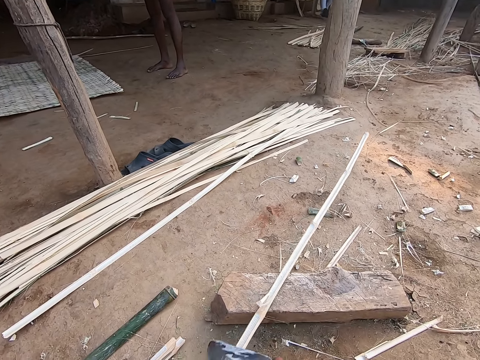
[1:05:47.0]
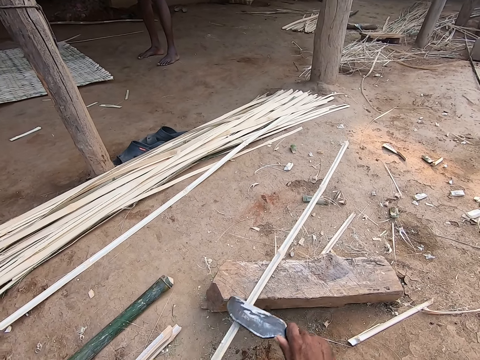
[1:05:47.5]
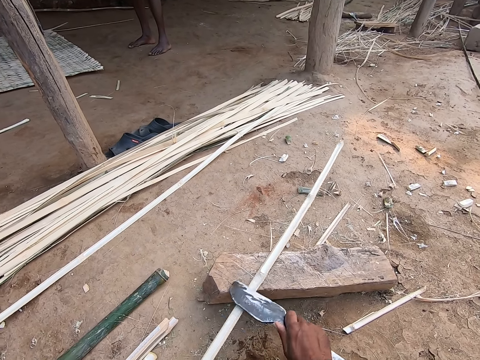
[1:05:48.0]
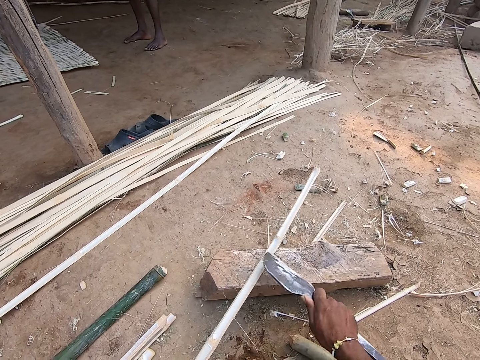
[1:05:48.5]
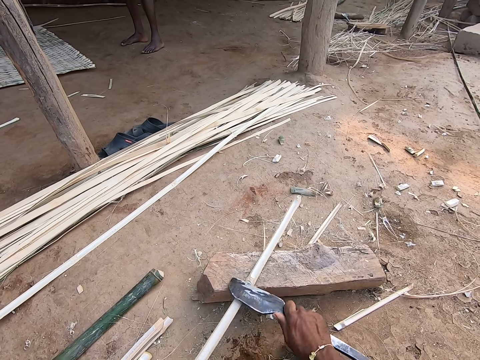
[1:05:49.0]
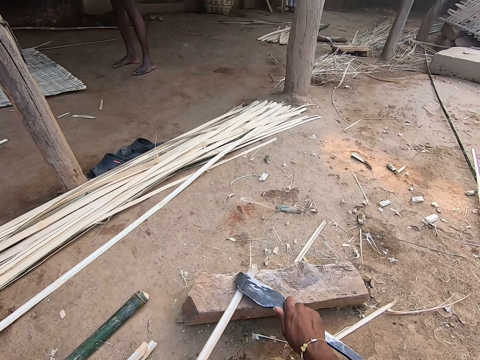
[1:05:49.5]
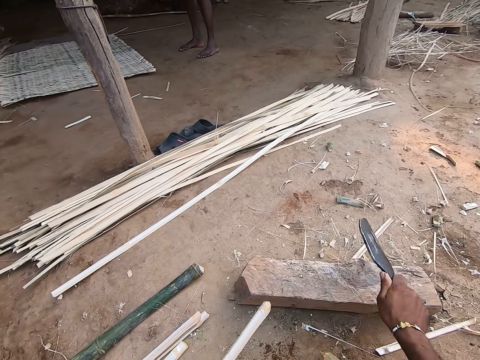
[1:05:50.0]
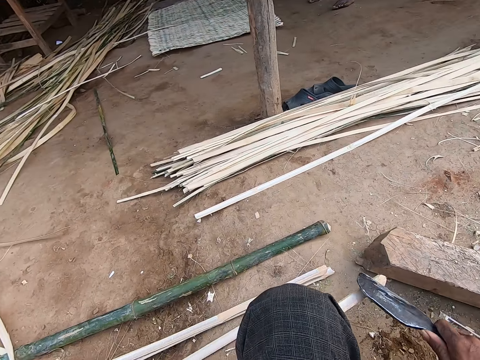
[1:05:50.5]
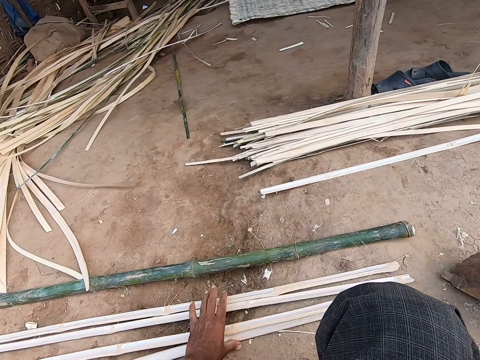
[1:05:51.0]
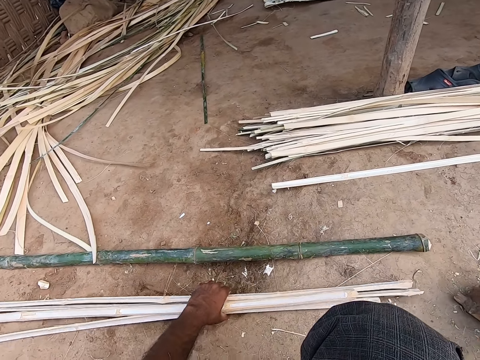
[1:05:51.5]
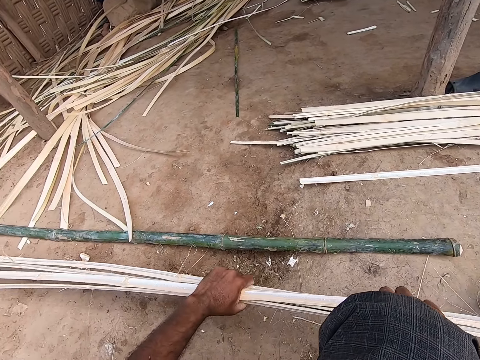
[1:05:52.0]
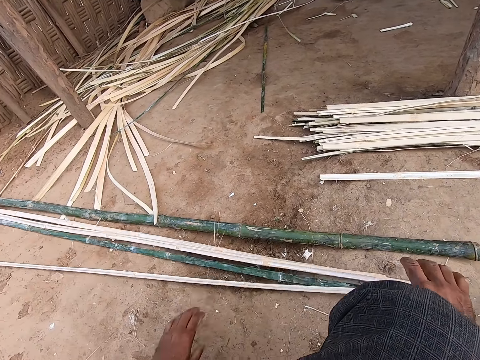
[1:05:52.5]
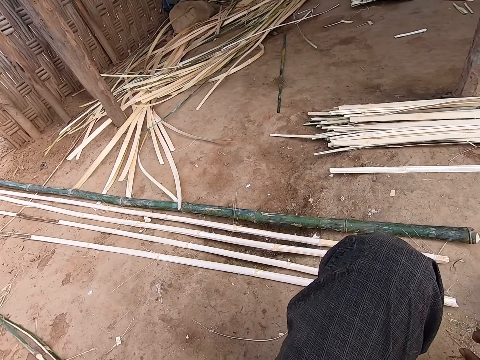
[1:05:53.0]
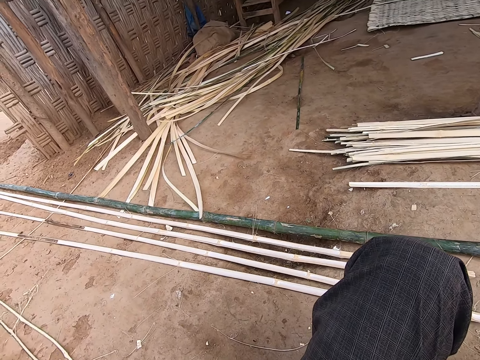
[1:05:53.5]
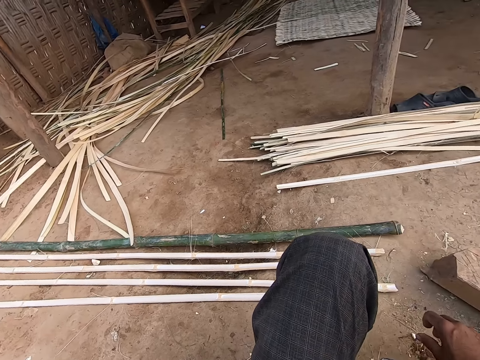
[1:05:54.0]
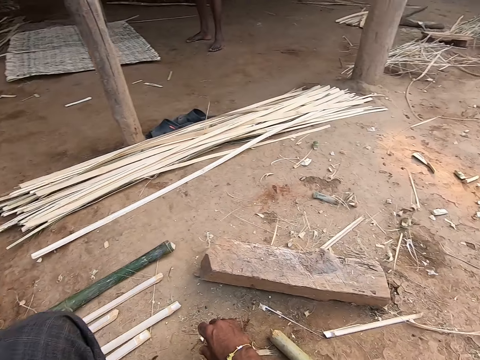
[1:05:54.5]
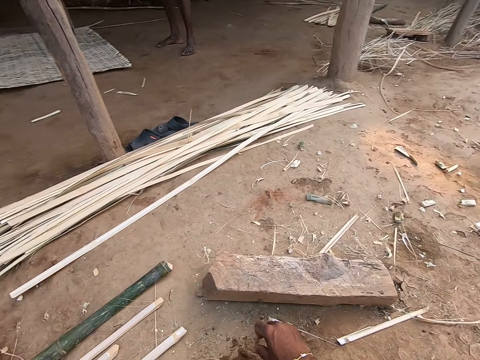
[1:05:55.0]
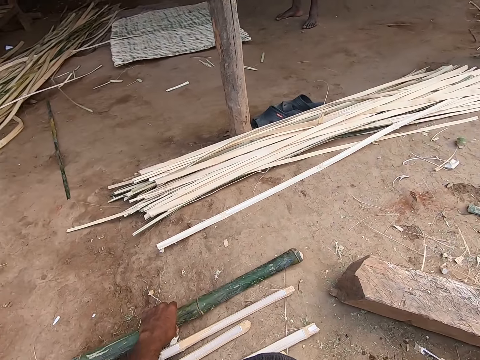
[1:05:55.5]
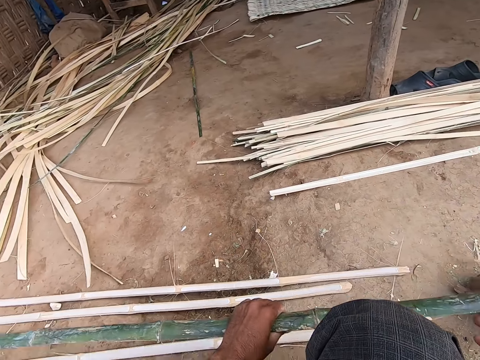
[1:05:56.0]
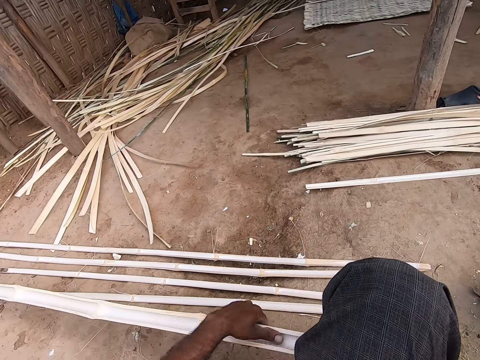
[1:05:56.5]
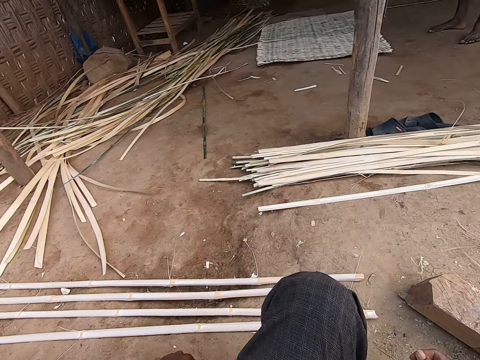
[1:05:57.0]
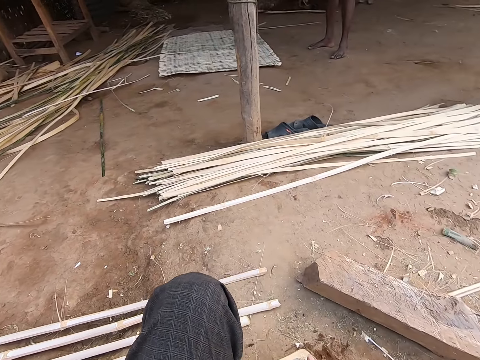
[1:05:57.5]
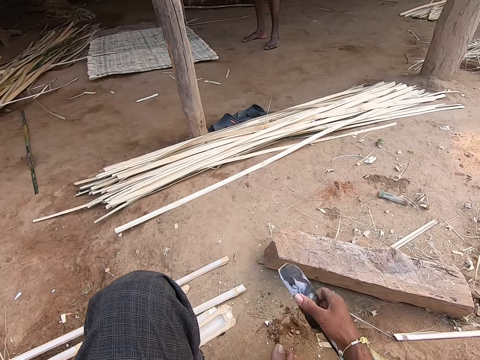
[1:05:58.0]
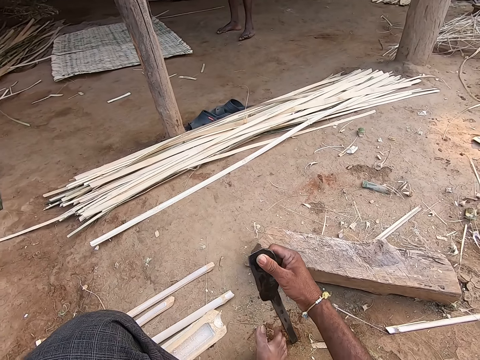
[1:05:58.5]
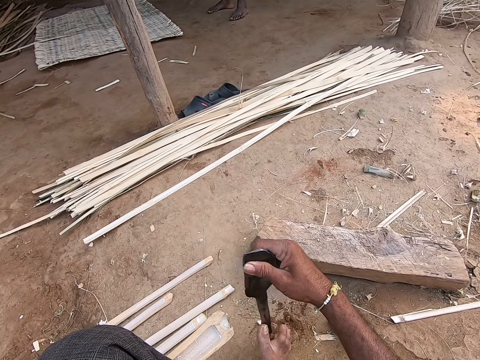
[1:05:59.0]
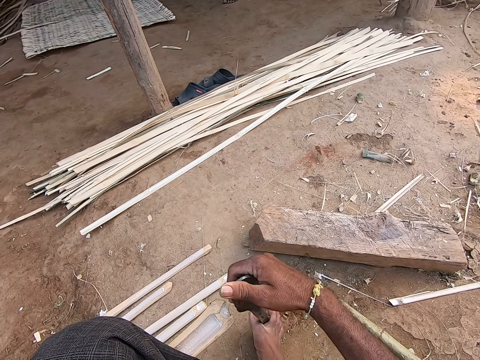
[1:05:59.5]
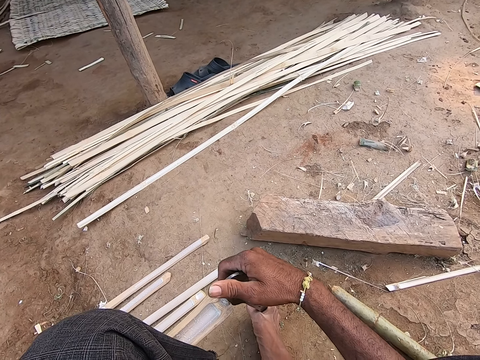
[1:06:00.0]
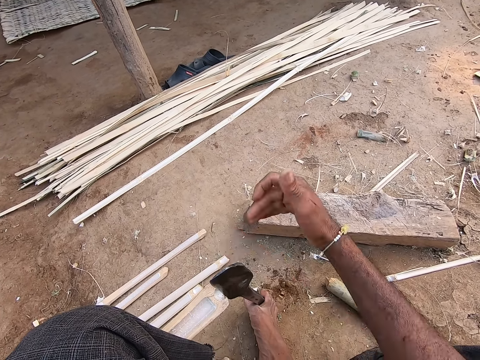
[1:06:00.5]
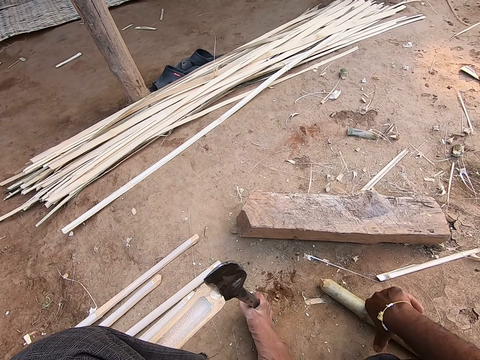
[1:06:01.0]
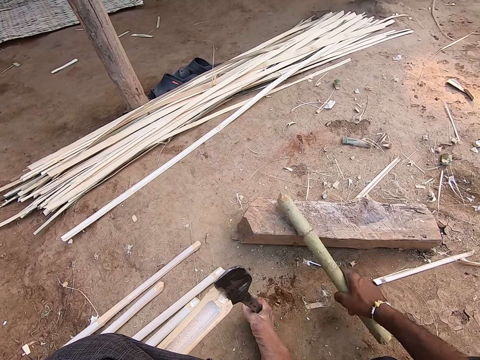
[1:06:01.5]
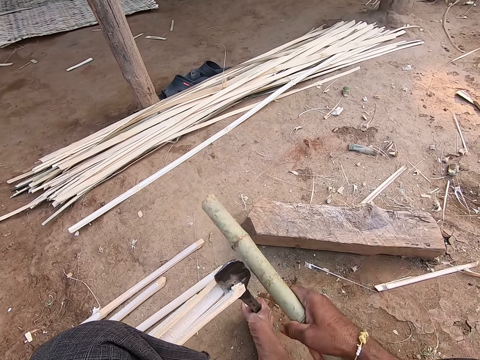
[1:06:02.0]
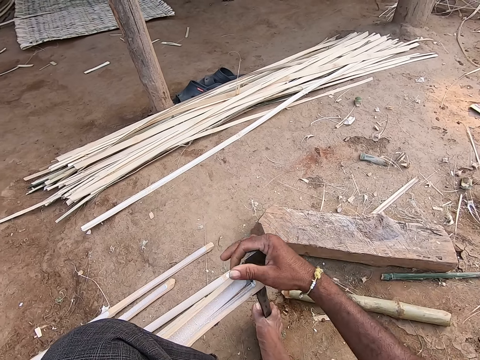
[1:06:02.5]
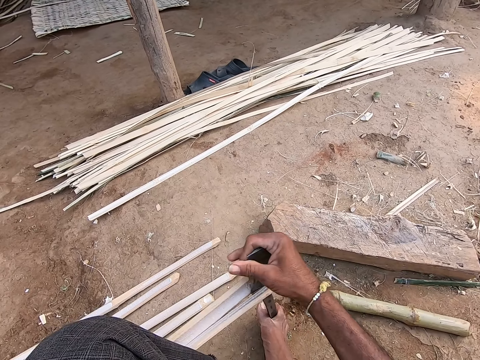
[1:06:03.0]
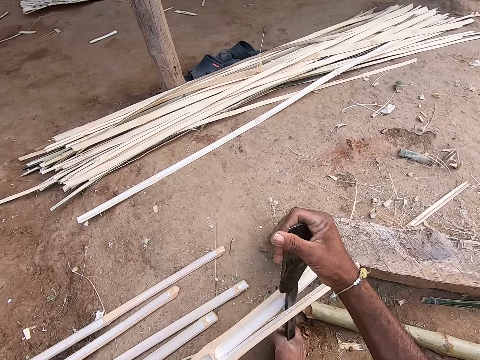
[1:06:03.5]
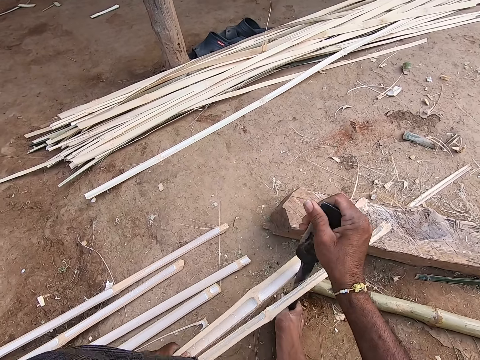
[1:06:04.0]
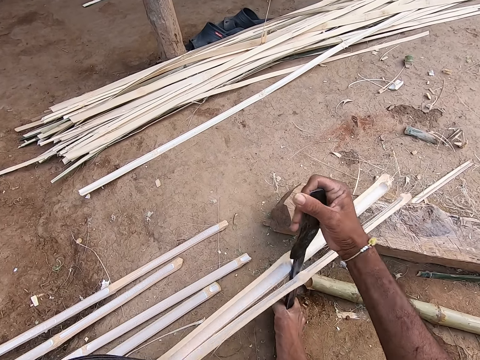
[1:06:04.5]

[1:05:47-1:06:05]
The camera wearer drops the bamboo strip or stick on the floor with his left hand. He packs the bamboo strips from the floor with his left hand. He holds the bamboo strips with both hands. He drops the bamboo strip on the floor with both hands. He looks around. He picks a bamboo strip from the floor with his left hand. He picks up the blade or knife. He places the knife between his right toes. He places the knife on the bamboo strip with his right hand. He hits the knife on the bamboo with his right hand. He picks a bamboo from the floor with his right hand. He hits the blade with the bamboo stick in his right hand. He splits the bamboo strip with the knife in his right hand.

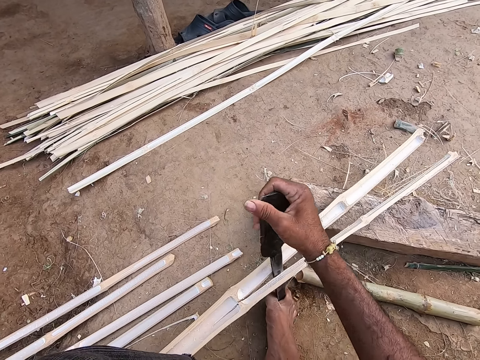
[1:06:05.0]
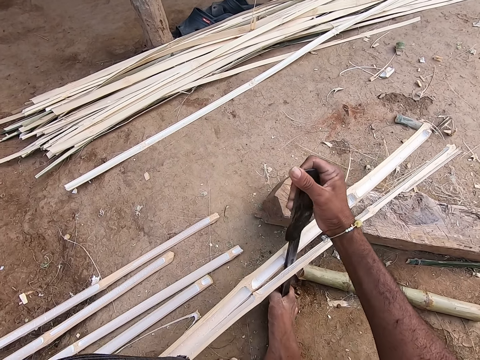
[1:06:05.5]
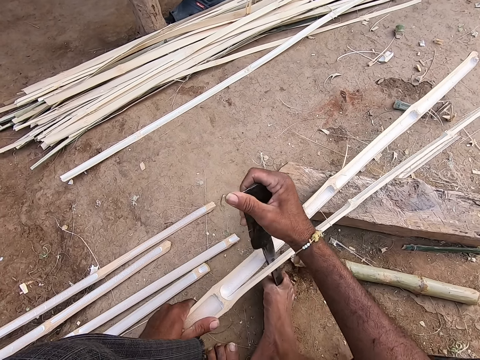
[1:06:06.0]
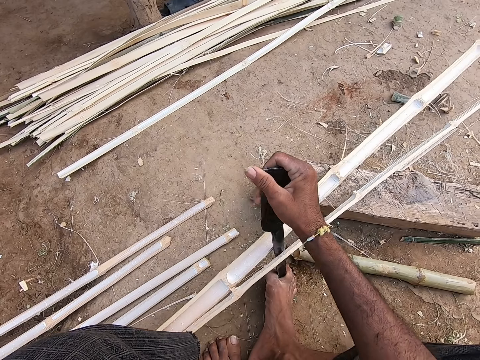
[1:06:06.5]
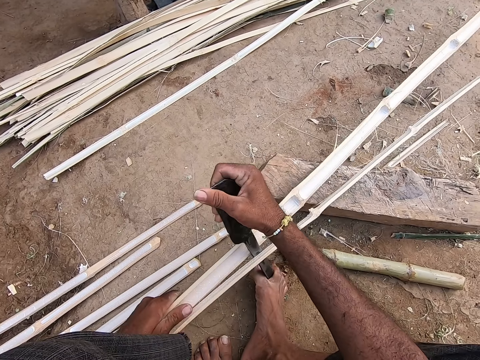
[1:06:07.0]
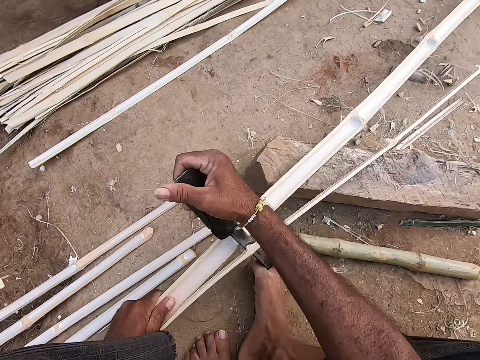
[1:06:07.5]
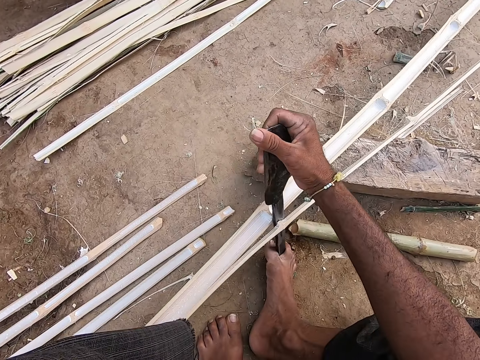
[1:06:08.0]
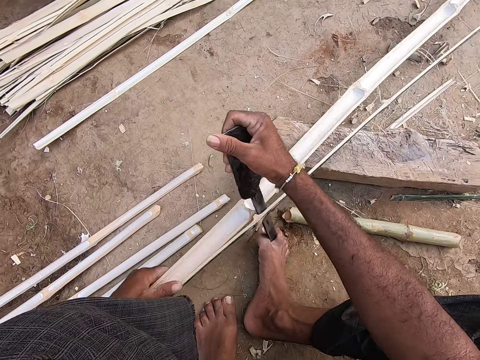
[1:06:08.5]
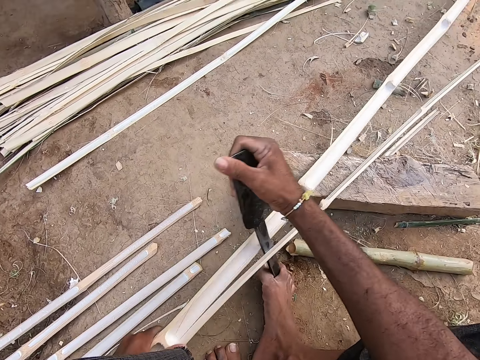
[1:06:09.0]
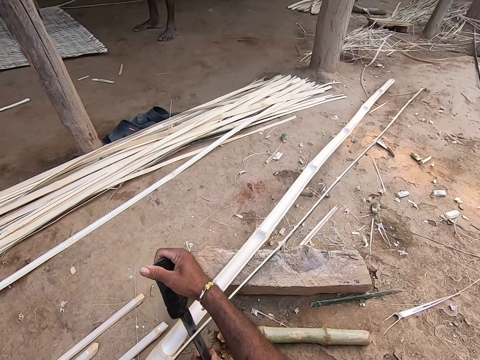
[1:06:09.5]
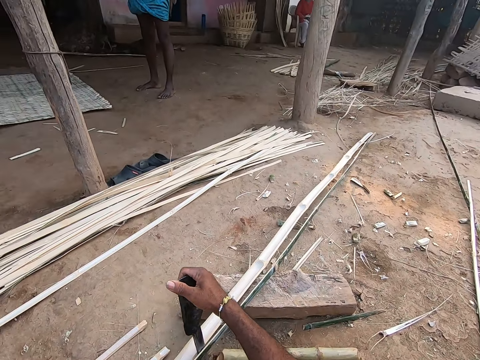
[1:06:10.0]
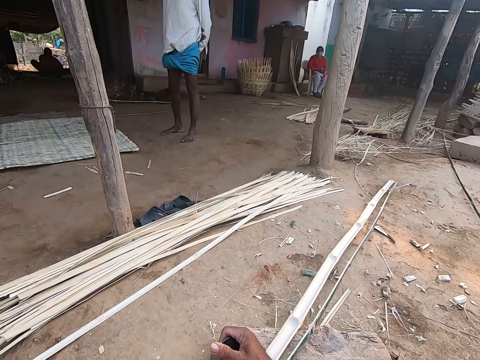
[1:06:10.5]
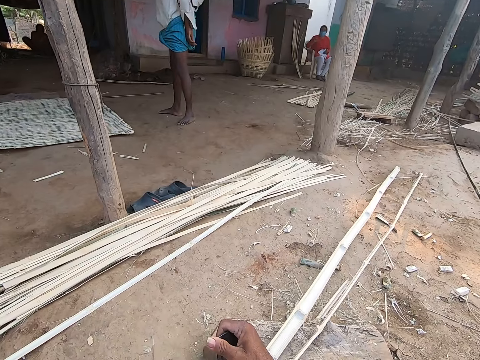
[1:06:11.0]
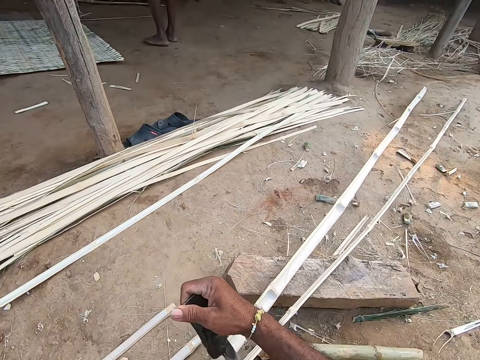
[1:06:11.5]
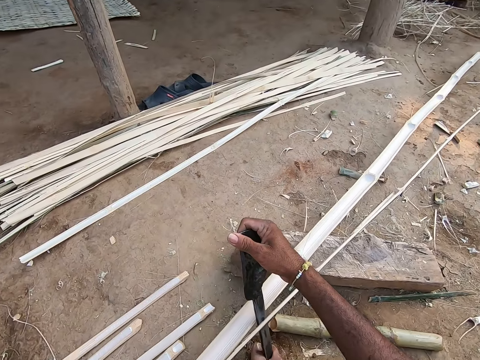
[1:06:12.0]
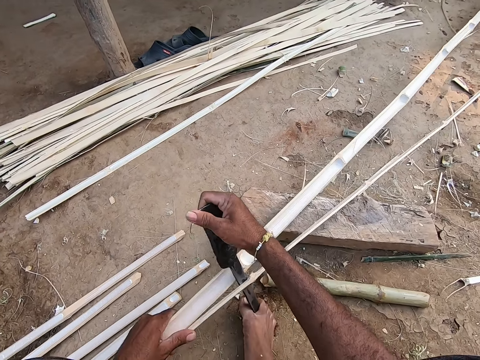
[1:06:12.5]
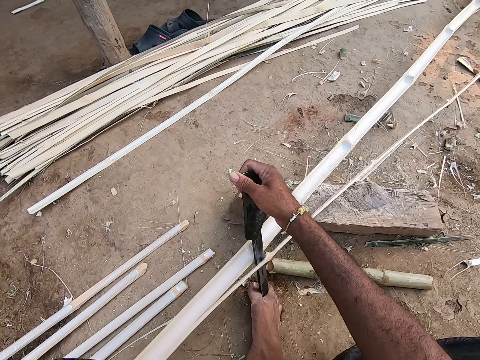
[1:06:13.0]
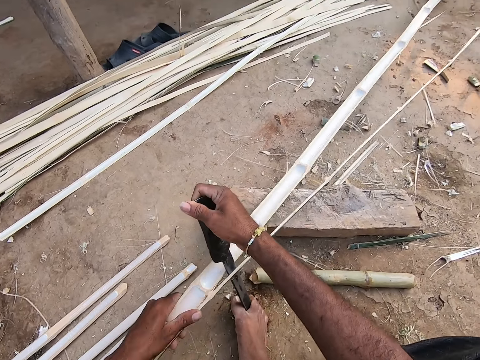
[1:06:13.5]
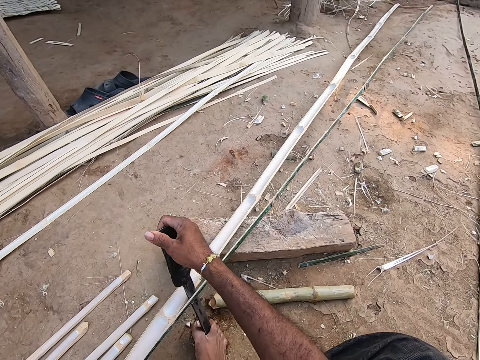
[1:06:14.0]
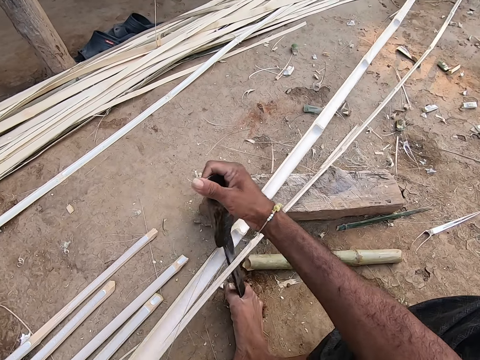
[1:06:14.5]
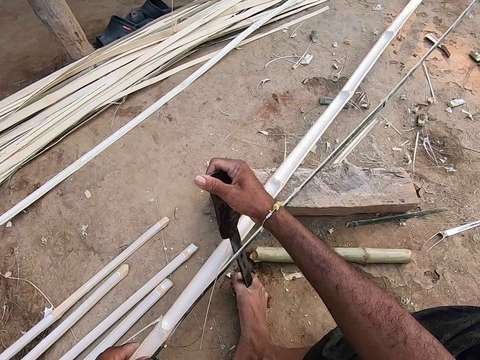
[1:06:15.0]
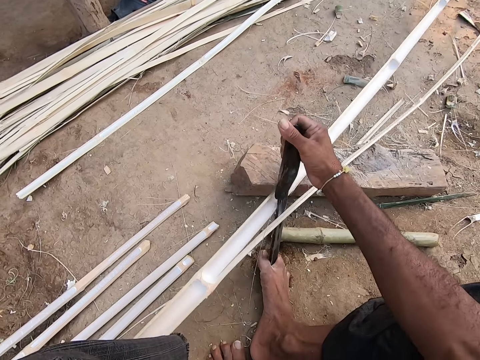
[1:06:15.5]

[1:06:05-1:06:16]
A woman converses with the camera wearer.
